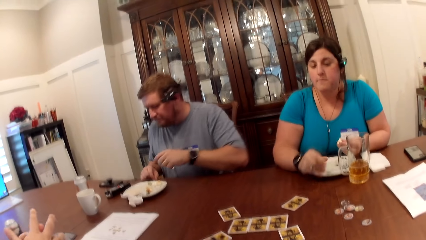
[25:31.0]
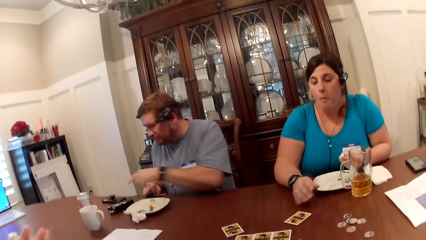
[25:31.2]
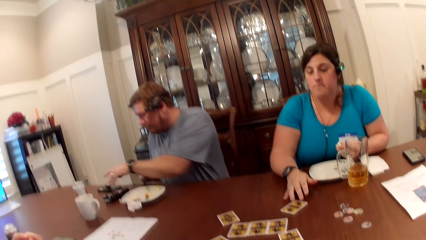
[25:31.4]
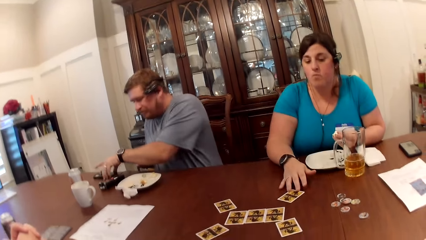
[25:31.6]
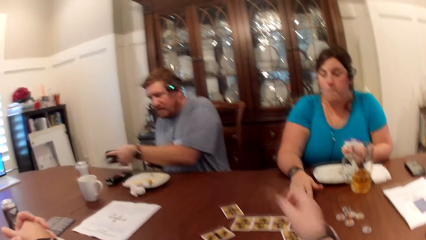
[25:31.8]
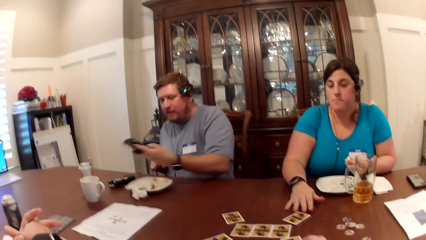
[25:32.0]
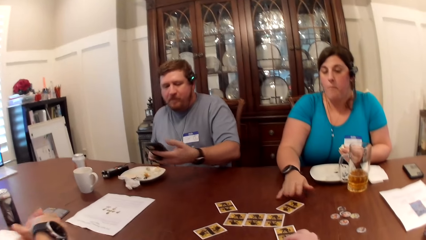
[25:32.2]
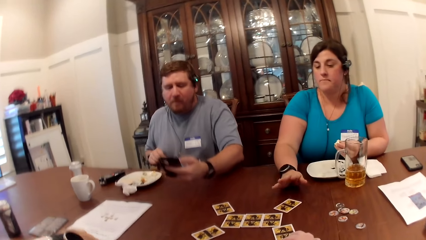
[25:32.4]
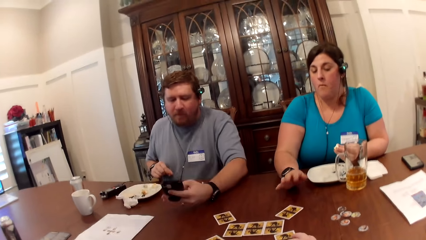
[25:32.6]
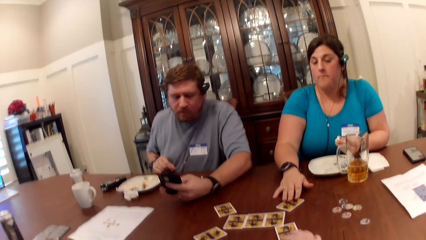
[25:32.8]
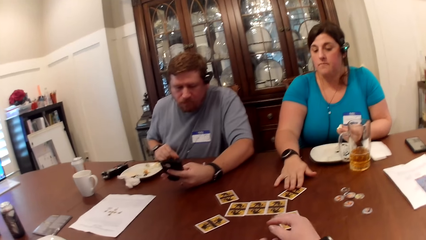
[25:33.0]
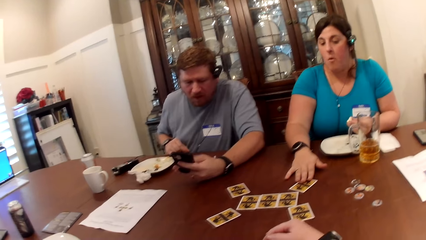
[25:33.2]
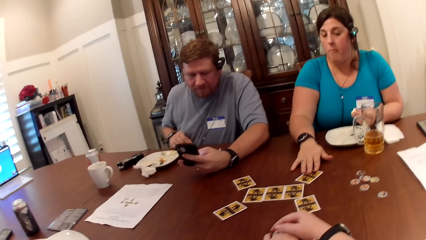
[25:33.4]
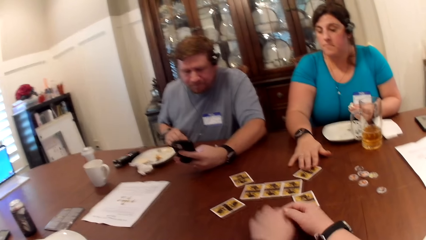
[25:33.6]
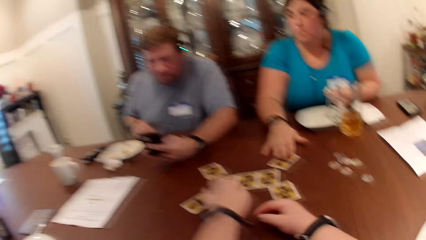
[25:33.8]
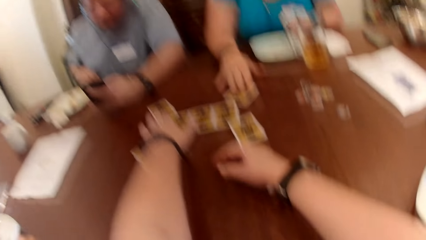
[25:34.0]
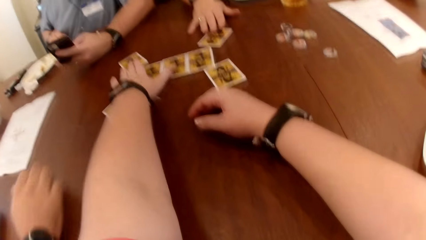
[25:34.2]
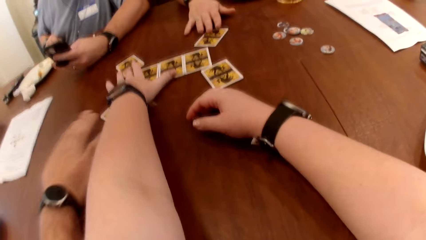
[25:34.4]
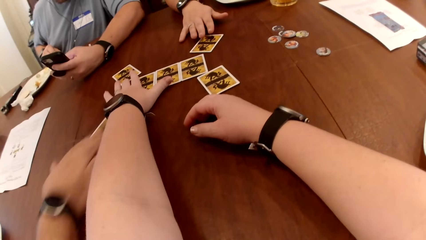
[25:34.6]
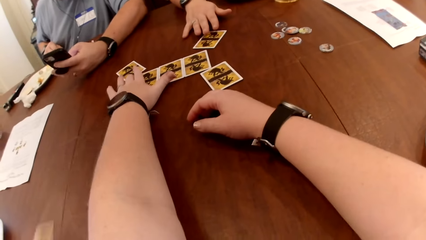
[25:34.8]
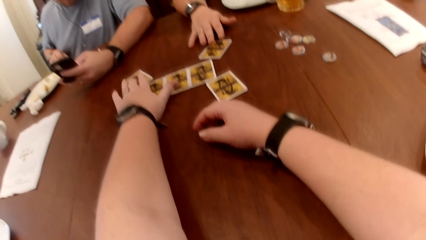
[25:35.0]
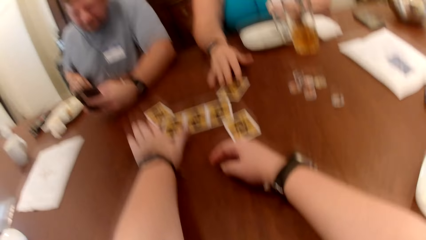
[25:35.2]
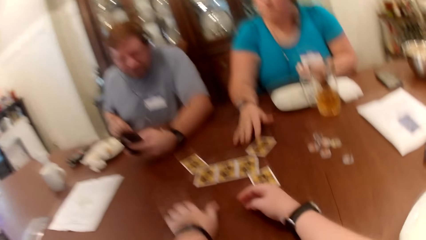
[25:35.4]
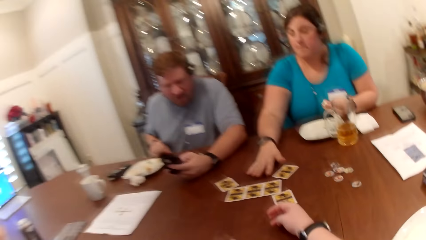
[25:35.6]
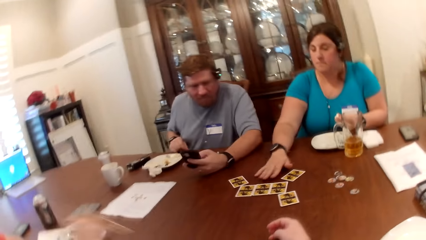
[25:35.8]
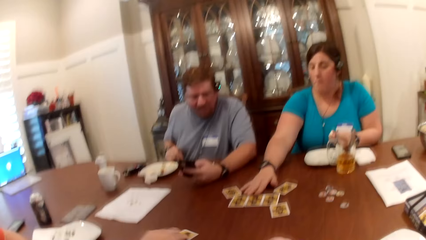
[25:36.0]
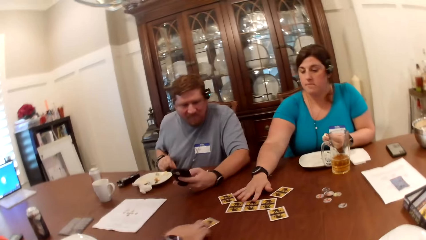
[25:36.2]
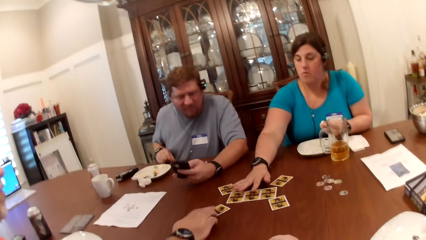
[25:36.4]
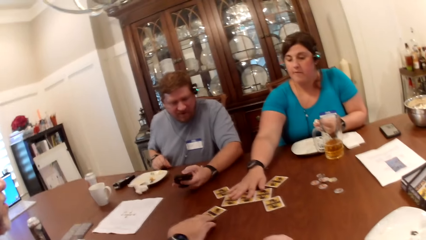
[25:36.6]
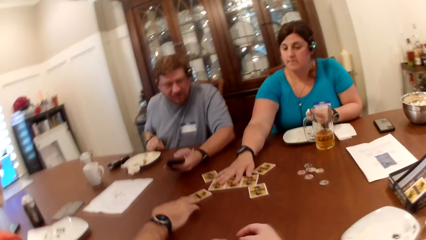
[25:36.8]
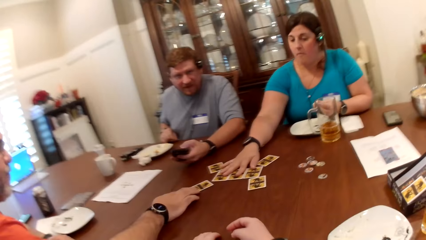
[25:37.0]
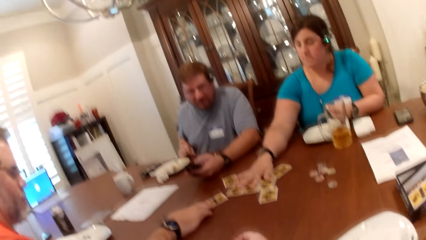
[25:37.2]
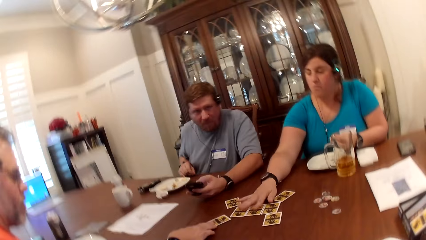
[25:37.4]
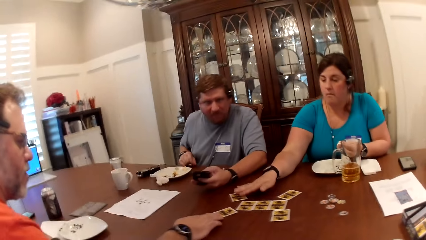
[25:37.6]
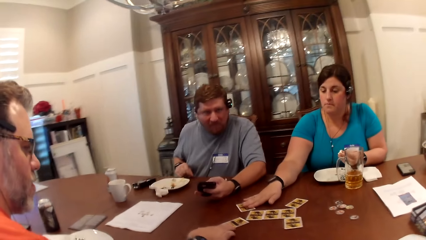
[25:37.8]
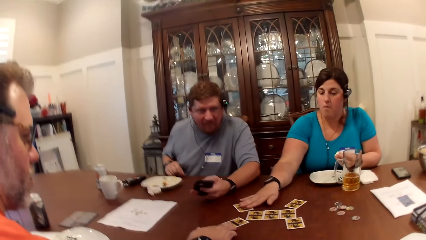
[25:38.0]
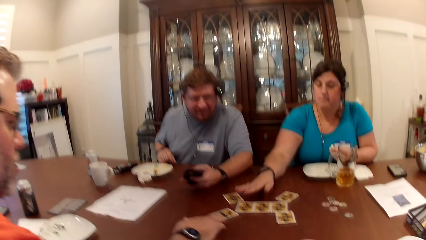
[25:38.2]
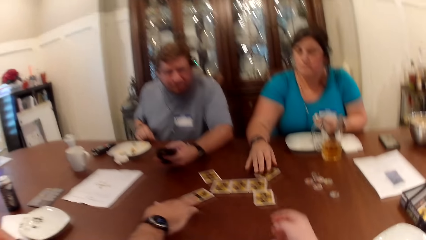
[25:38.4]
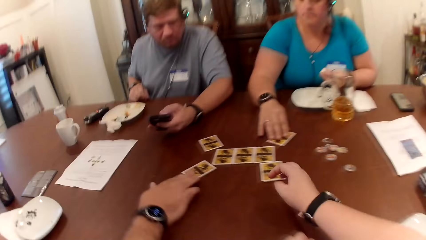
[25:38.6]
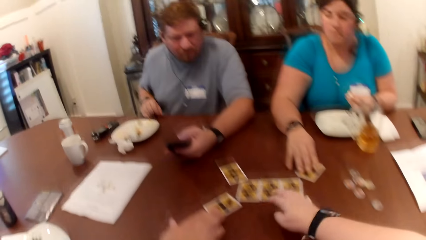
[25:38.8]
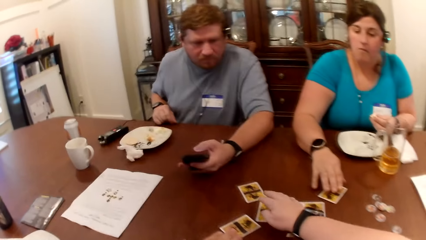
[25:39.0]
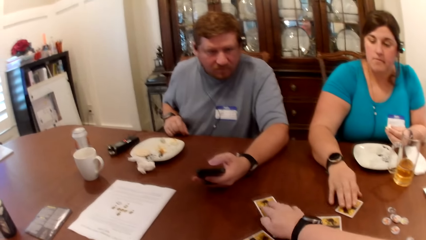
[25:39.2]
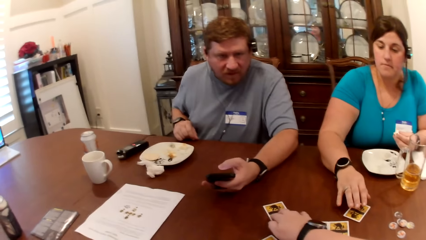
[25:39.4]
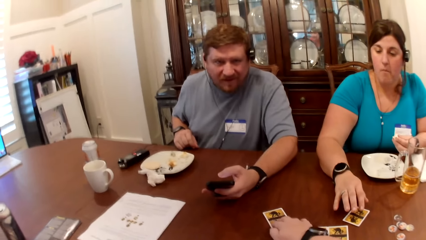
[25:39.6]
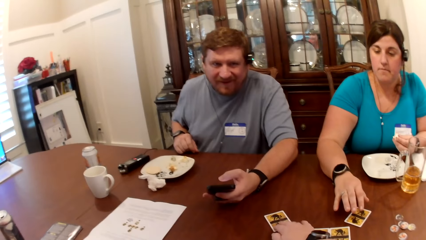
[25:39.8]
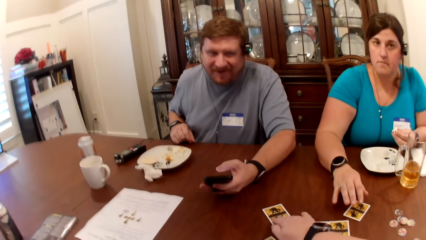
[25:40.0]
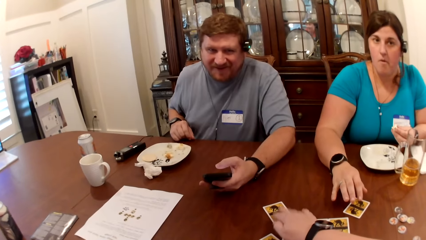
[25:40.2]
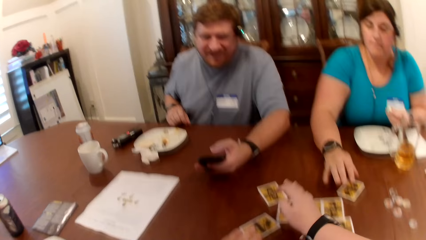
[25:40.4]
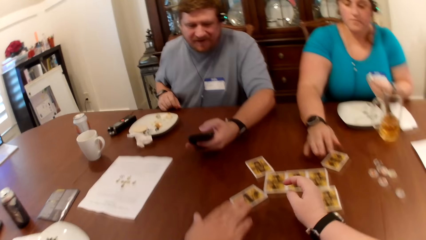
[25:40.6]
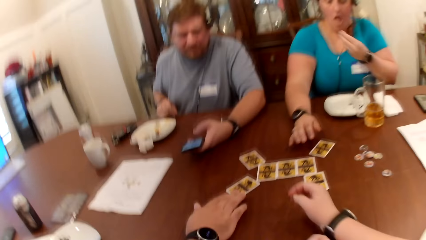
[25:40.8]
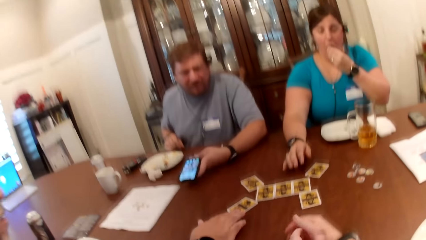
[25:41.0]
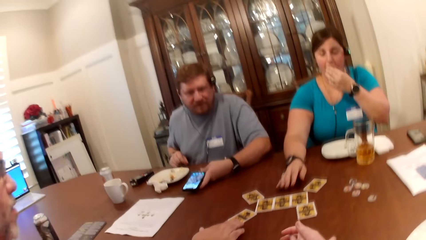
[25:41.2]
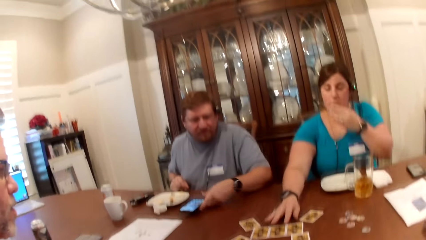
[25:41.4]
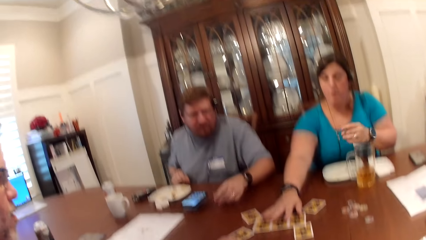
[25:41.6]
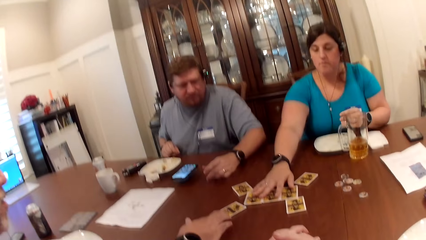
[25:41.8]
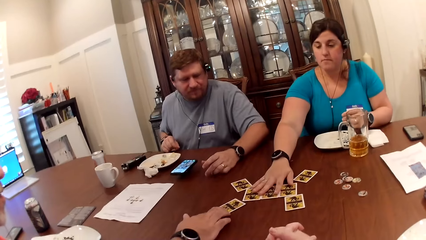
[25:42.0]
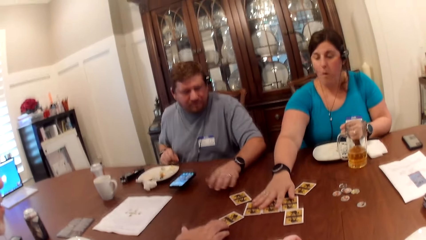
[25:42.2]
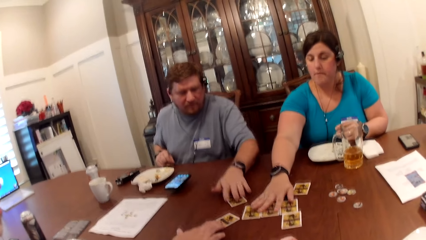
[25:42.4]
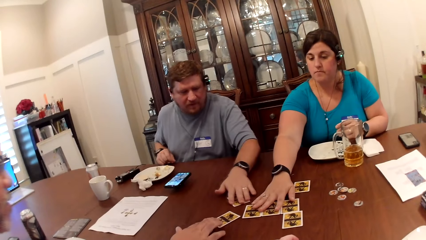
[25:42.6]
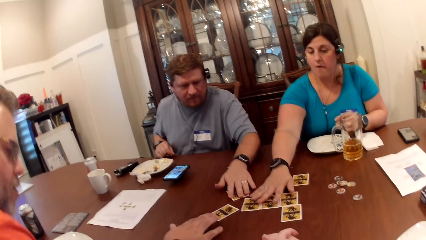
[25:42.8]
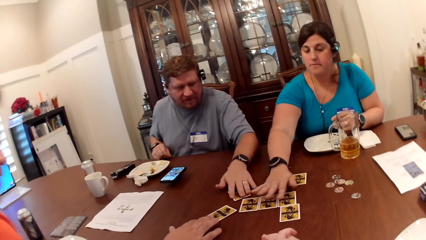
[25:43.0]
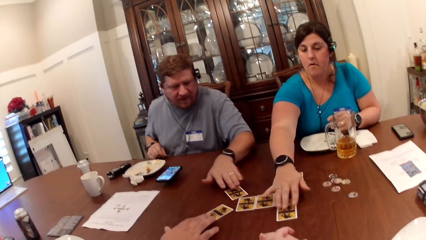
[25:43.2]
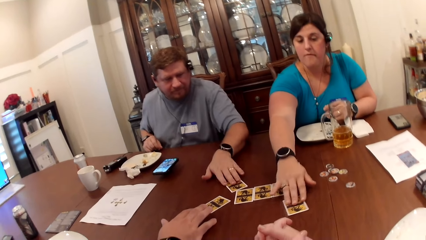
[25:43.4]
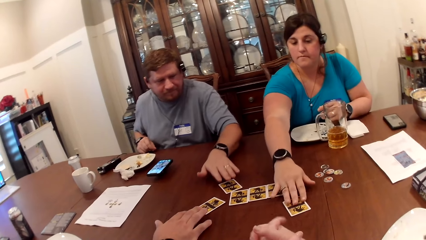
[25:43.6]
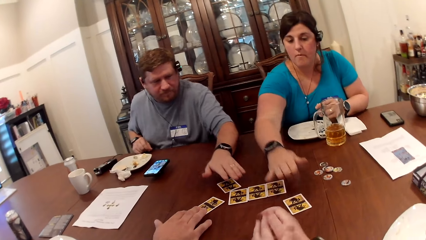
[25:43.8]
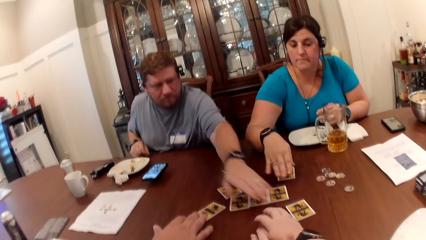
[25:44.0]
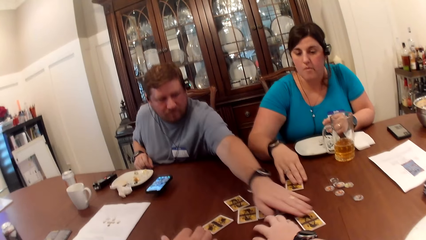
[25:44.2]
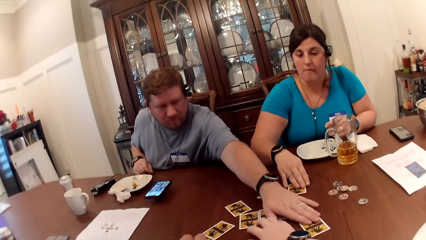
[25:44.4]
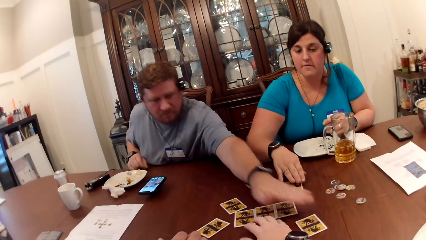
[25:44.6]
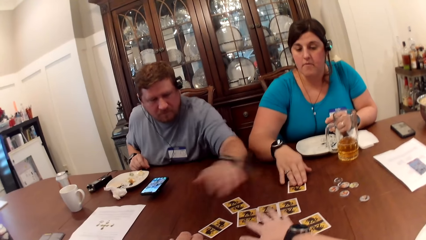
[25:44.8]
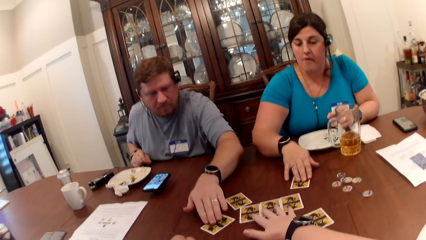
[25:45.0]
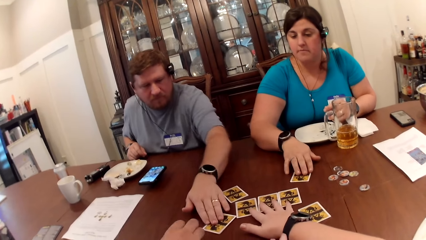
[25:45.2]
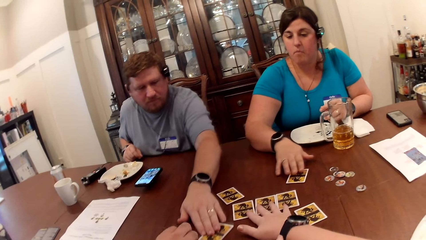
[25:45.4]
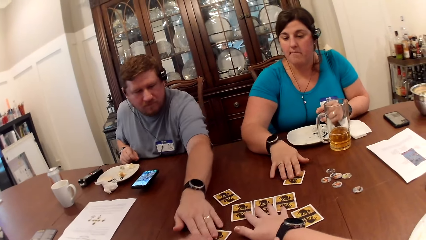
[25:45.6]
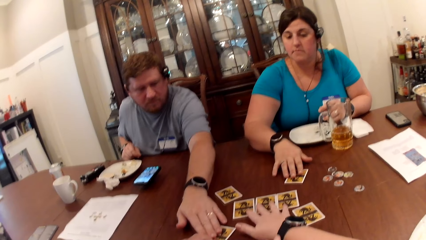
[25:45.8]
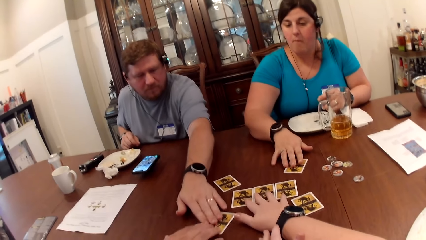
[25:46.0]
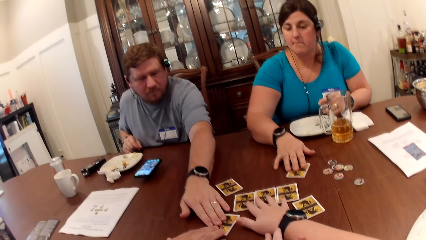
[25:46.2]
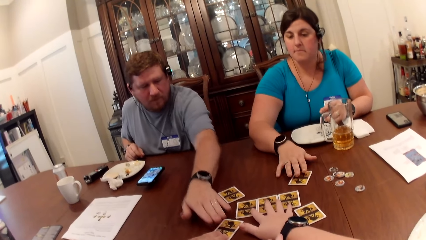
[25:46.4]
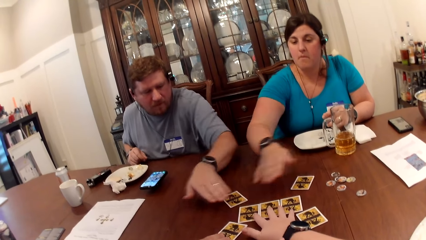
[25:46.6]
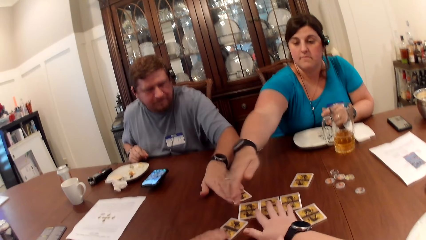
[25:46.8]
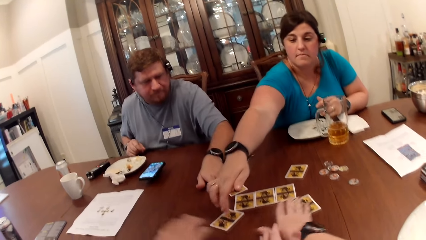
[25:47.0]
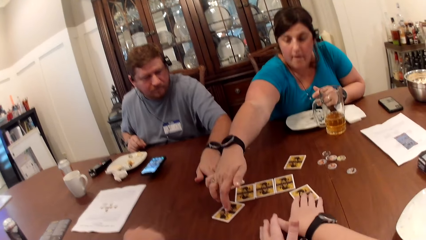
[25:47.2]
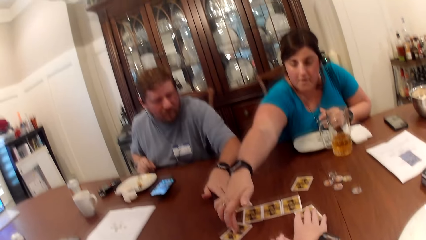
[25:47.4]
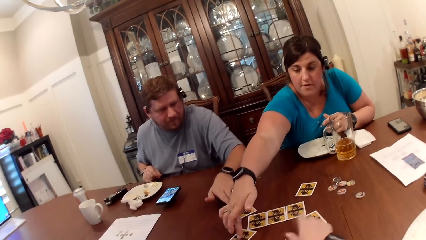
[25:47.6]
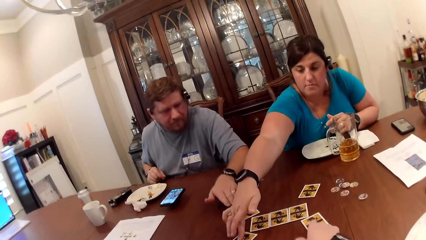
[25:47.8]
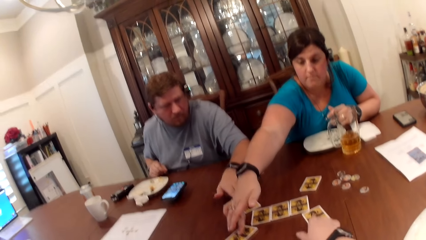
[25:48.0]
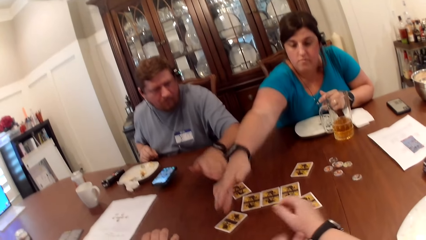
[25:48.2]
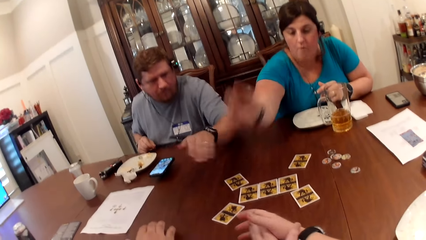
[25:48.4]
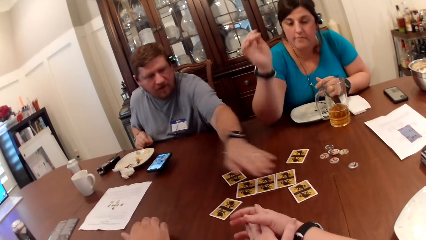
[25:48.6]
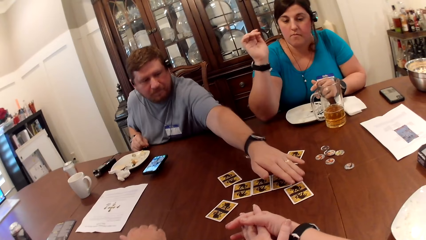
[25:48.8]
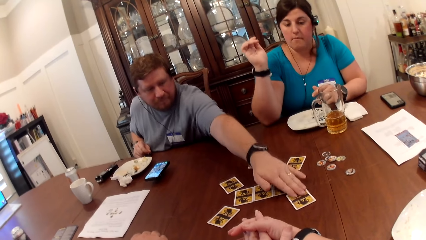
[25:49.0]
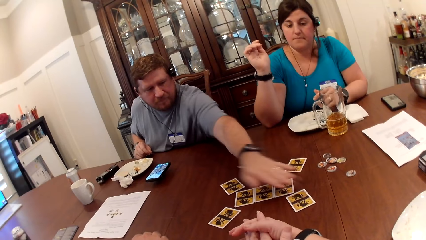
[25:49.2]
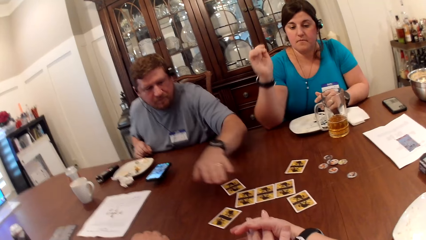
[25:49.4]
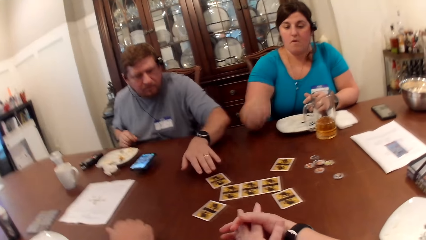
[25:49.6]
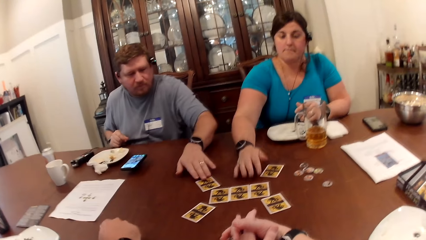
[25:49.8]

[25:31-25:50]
A man picks up his phone with his left hand. Another man picks a card from the table with his right hand. The camera wearer picks a card from the table with her right hand. A woman picks a card from the table with her right hand. The camera wearer touches a card with her right hand. The other man drops the phone on the table with his left hand. The woman touches a card with her right hand. The other man touches the card with his left hand.
